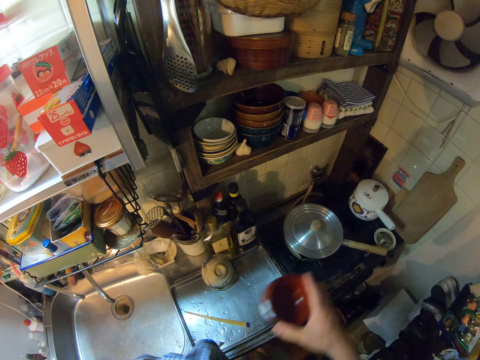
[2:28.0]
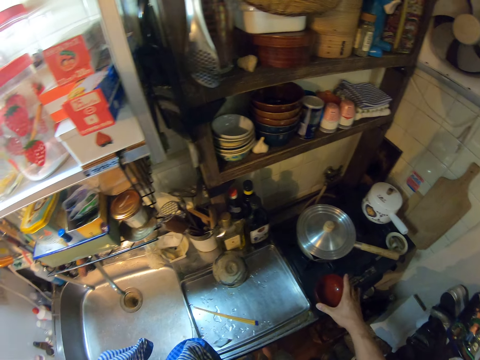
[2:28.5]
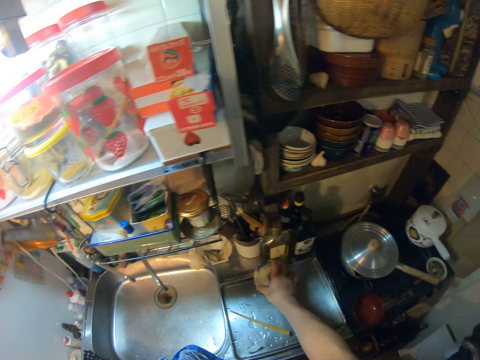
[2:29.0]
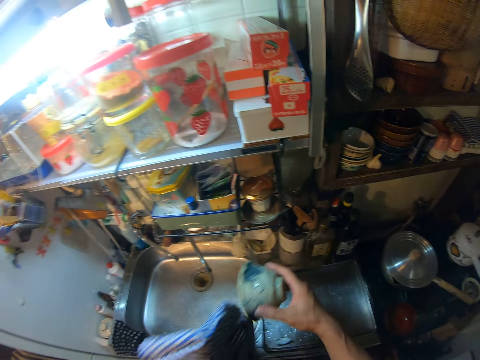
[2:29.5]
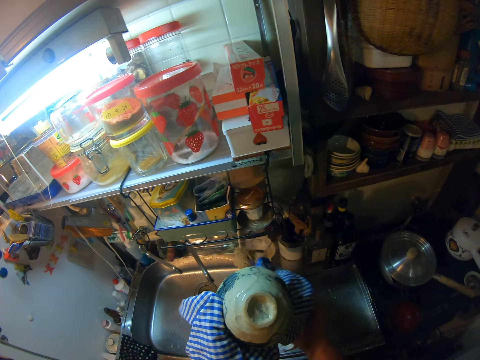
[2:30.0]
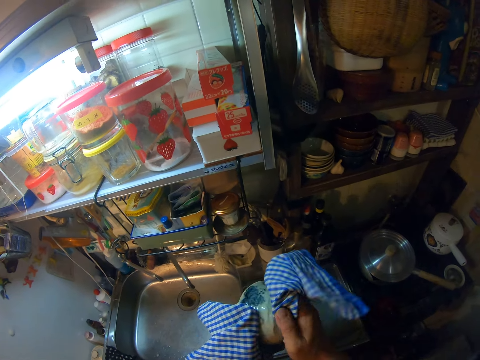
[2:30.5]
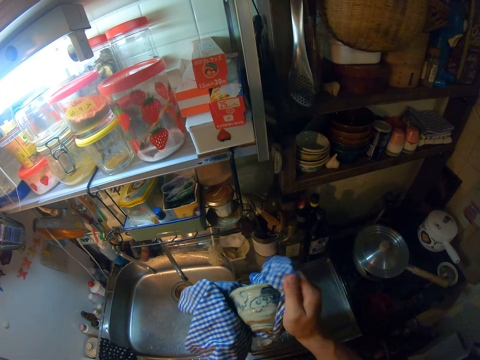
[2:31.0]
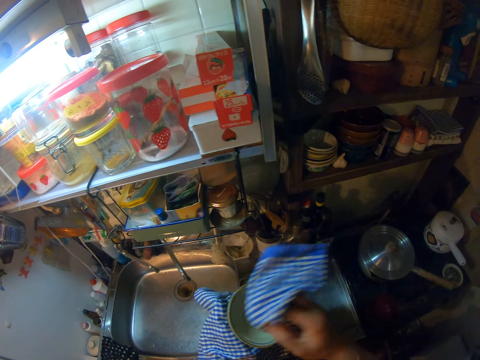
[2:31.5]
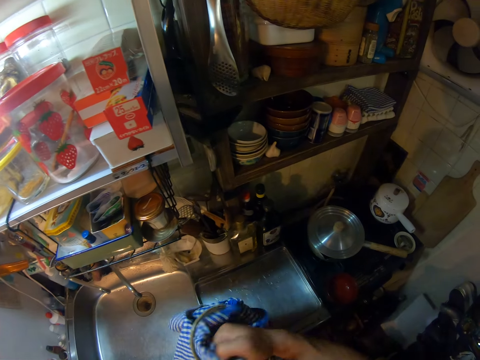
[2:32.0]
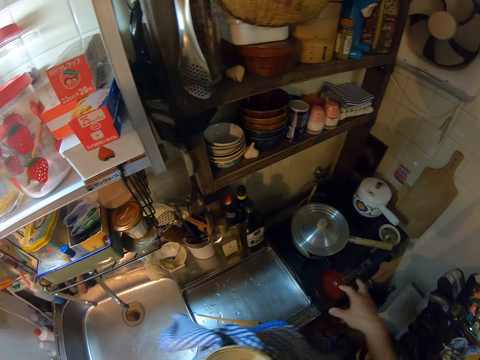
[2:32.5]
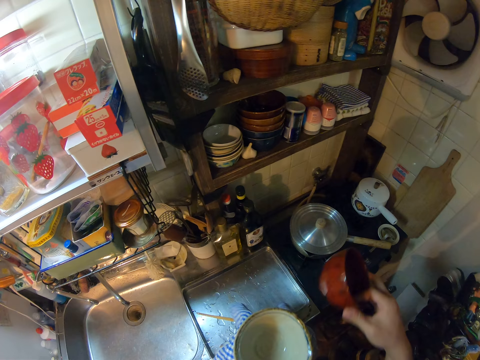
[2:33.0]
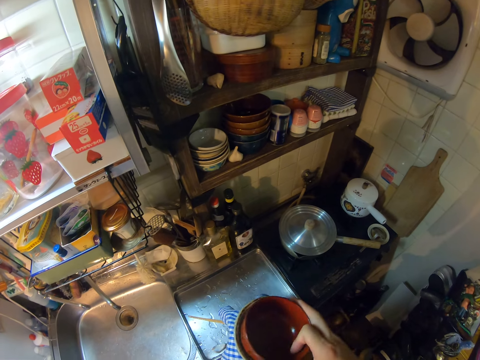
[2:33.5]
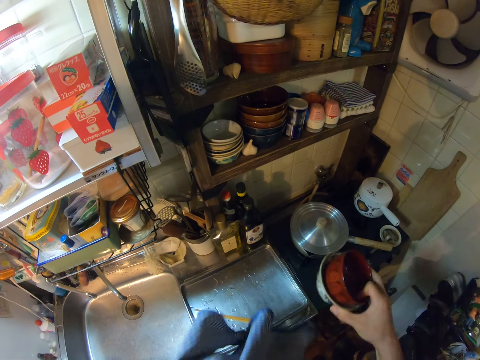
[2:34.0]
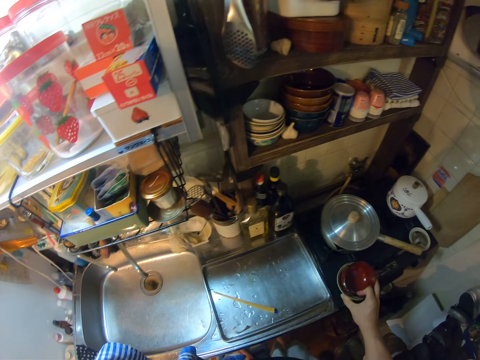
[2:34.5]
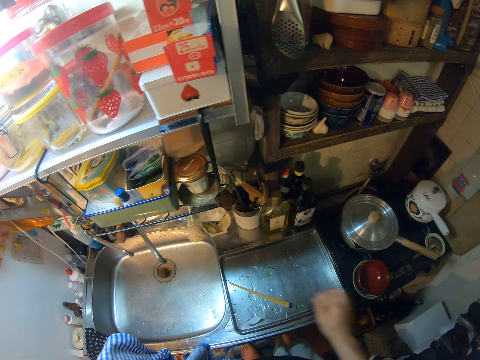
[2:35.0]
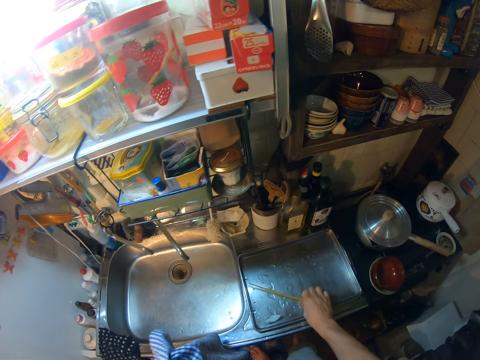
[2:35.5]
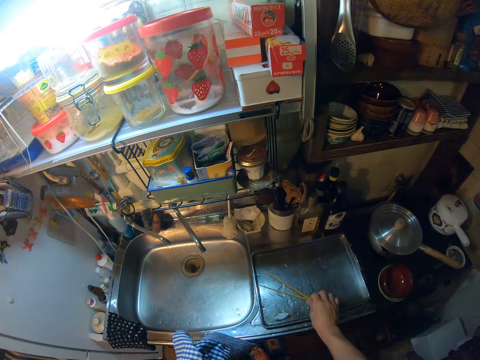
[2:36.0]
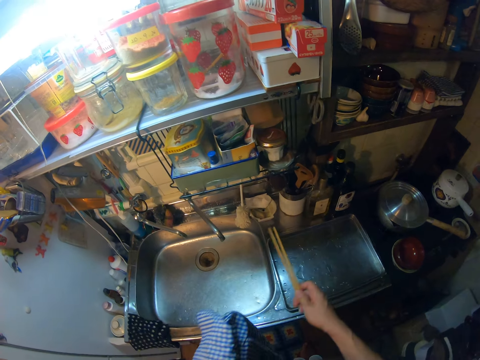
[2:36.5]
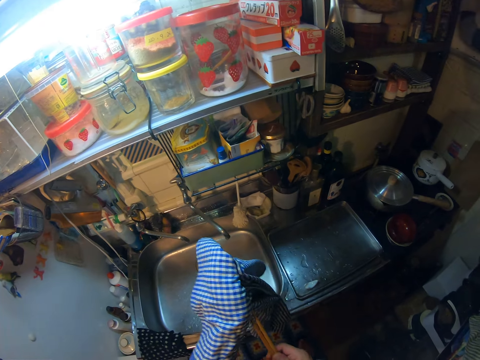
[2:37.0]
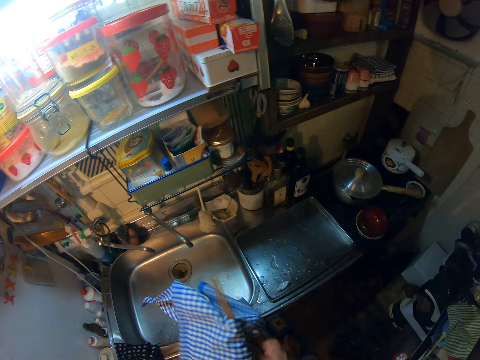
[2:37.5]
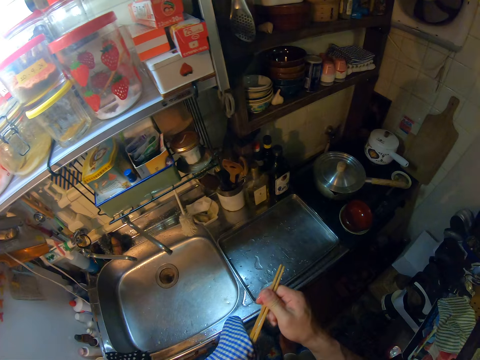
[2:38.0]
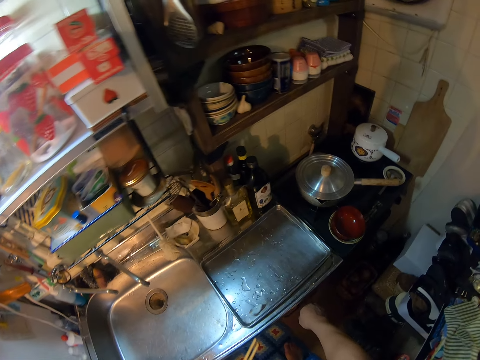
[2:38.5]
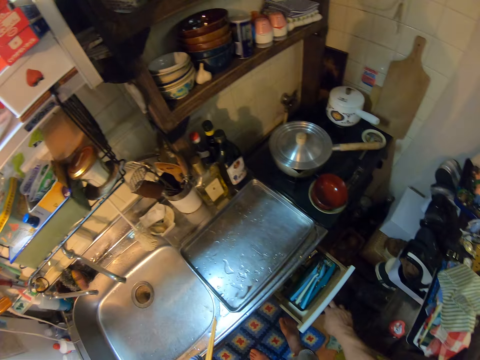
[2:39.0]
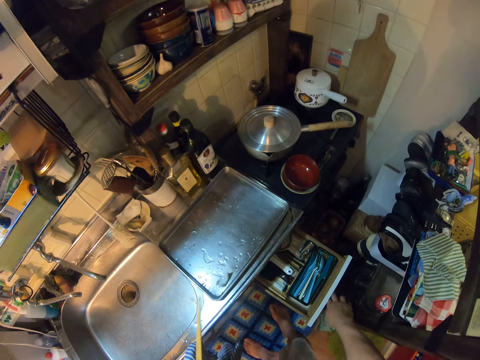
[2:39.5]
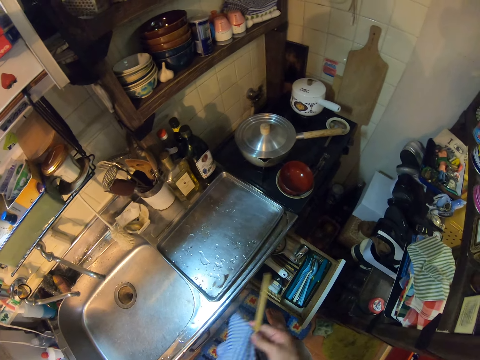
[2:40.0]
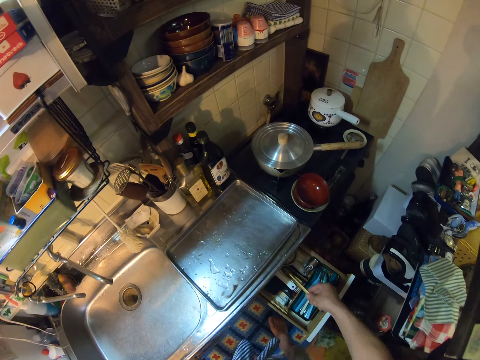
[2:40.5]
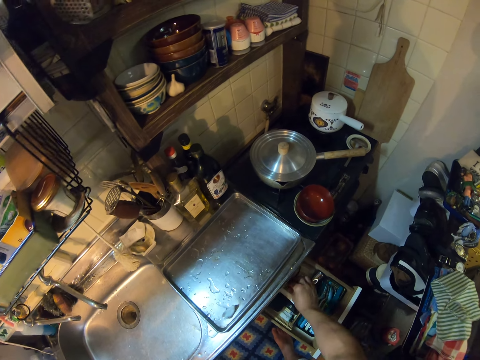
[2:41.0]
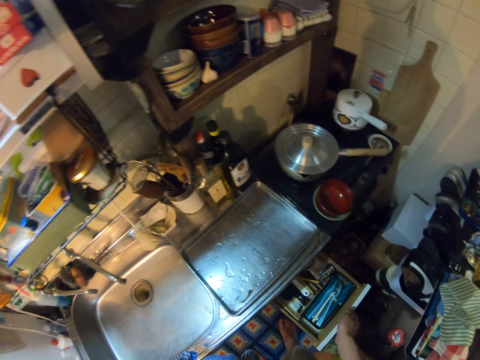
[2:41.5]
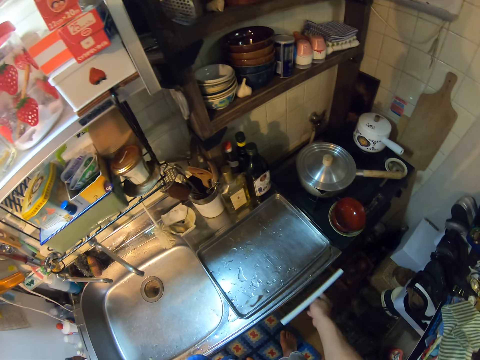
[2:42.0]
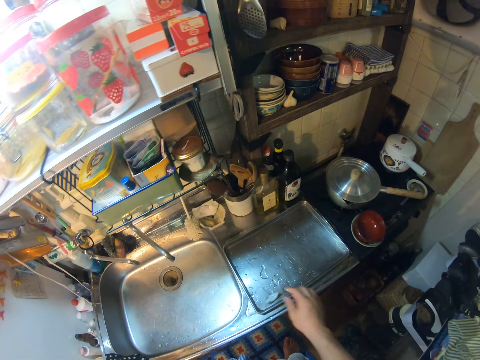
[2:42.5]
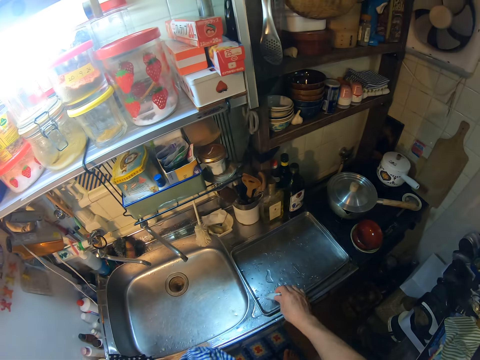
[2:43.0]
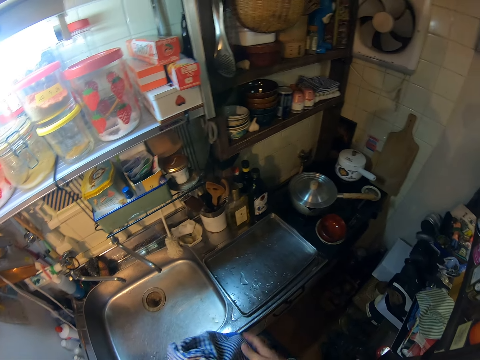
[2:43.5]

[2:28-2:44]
The camera wearer holds the bowl. He drops the plate on the countertop with his right hand. He picks up a plate on the countertop with his right hand. He cleans the plate with the napkin. He dries the bowl. He picks up a plate on the countertop with his right hand and drops the plate inside another plate. He drops the plates on the countertop with his right hand. He picks up the chopsticks with his right hand. He picks up the chopsticks with the napkin. He dries the chopsticks. He opens a drawer with his right hand. He drops the chopsticks in the drawer. He closes the drawer with his right hand. He picks up the chopstick rest with his right hand.

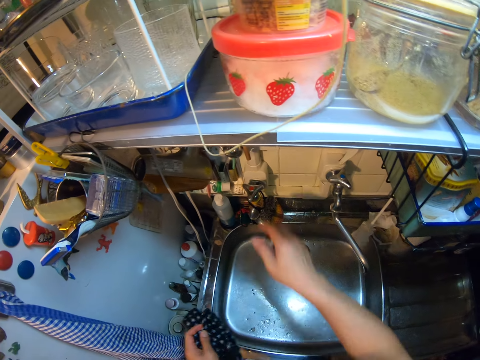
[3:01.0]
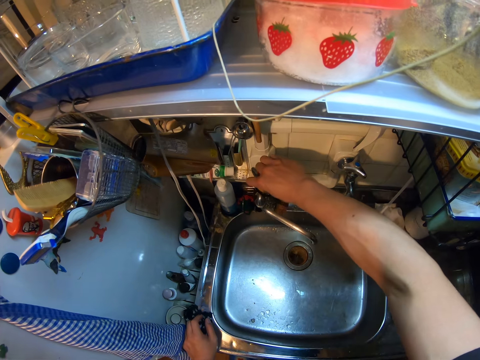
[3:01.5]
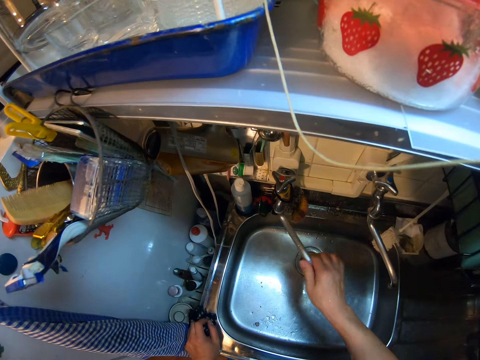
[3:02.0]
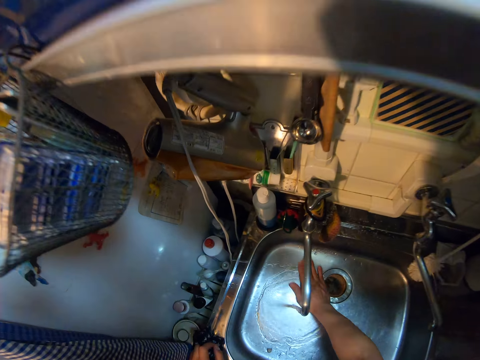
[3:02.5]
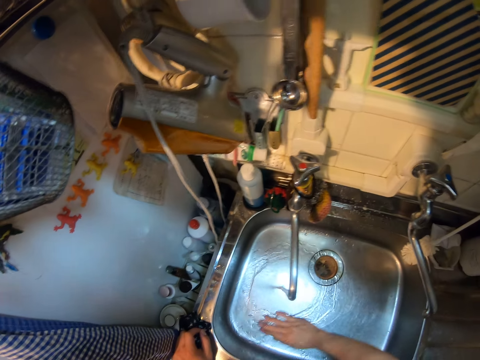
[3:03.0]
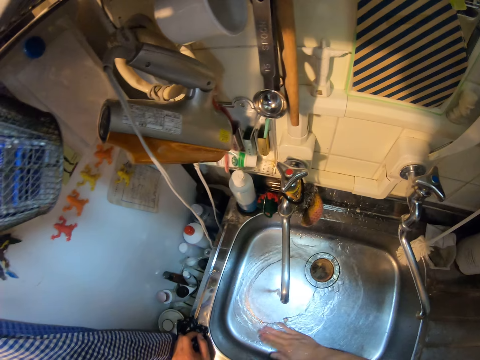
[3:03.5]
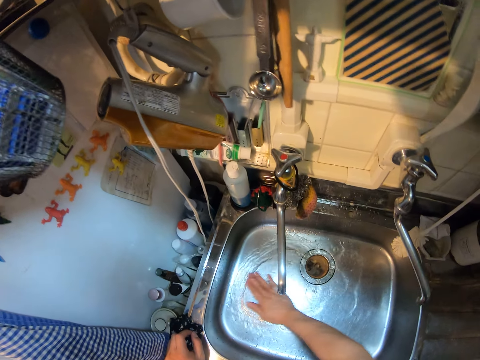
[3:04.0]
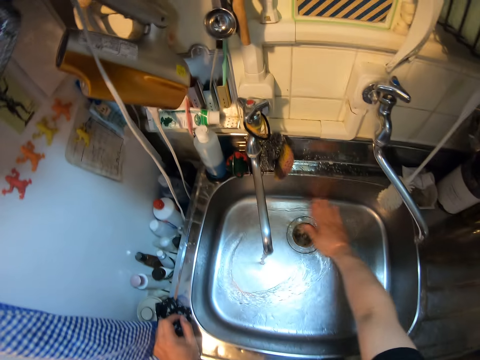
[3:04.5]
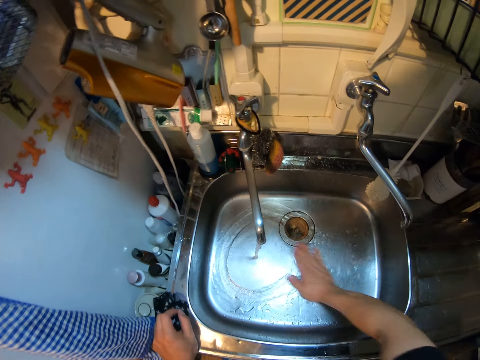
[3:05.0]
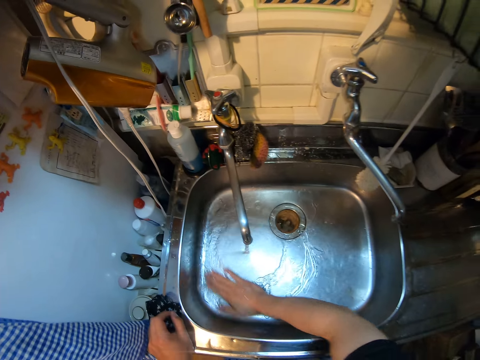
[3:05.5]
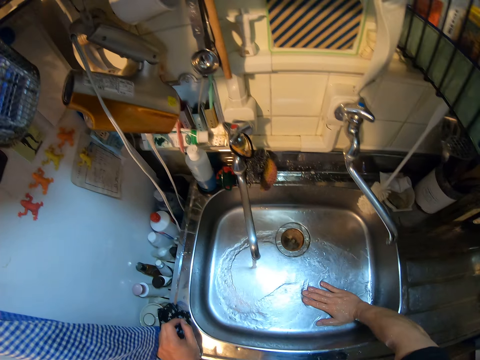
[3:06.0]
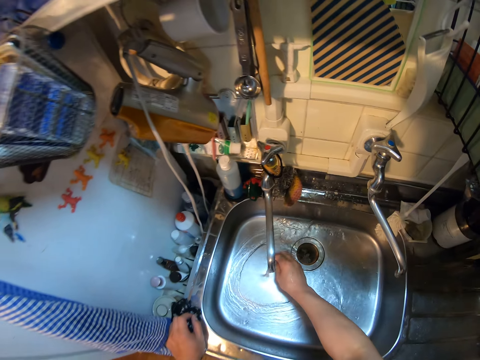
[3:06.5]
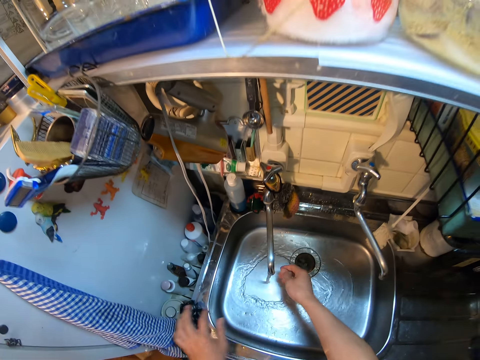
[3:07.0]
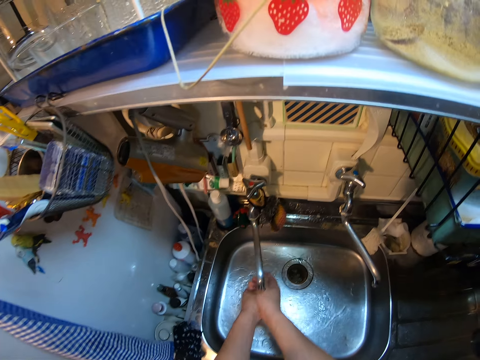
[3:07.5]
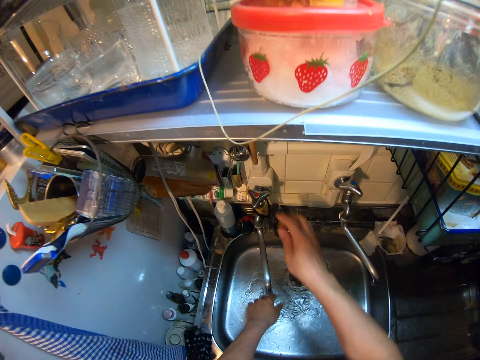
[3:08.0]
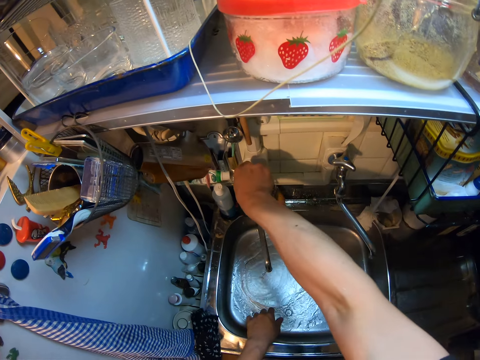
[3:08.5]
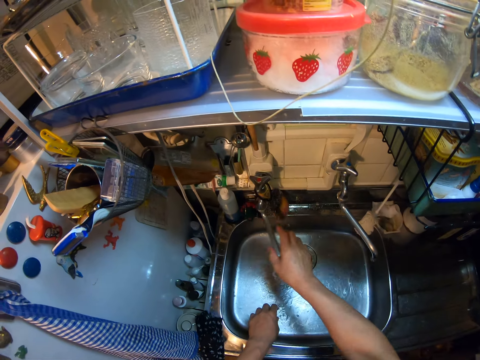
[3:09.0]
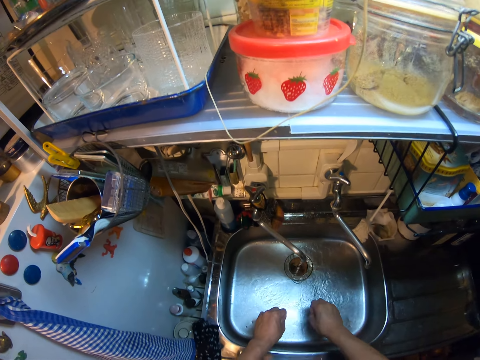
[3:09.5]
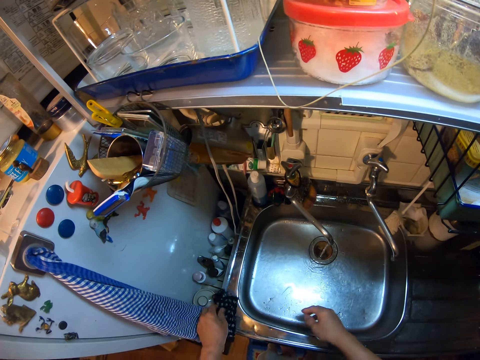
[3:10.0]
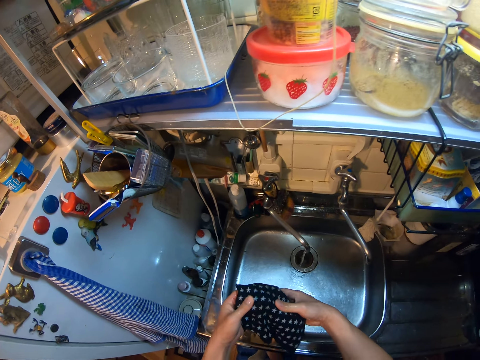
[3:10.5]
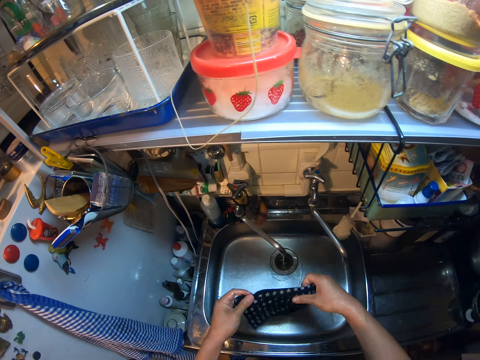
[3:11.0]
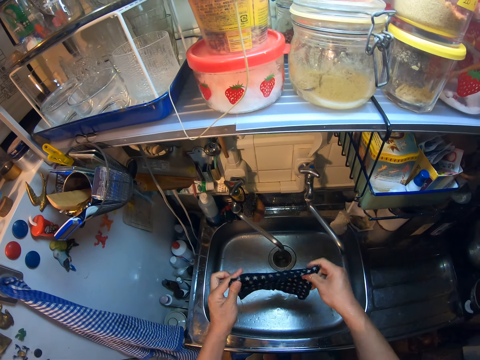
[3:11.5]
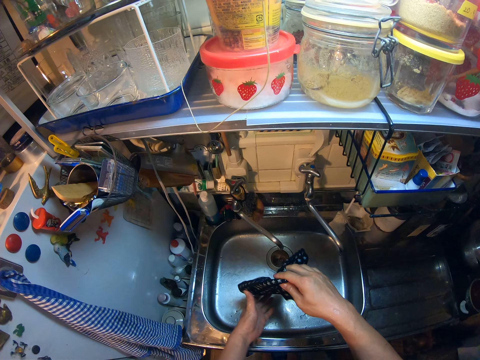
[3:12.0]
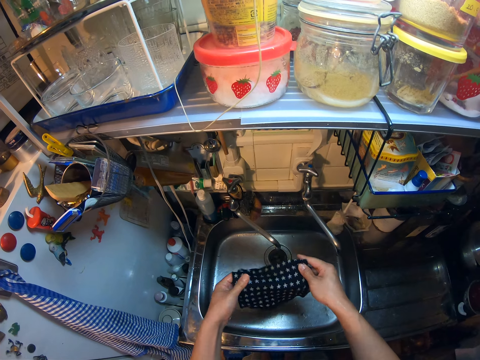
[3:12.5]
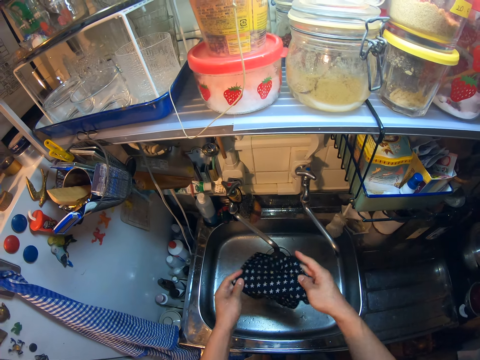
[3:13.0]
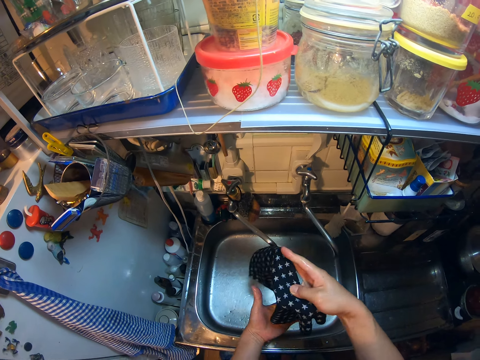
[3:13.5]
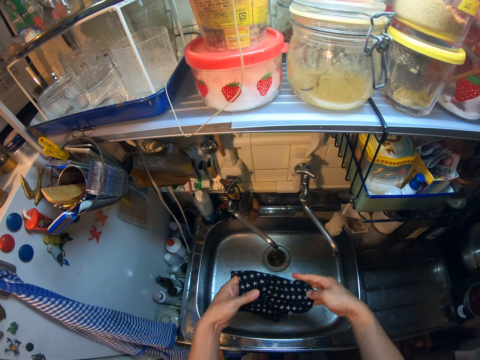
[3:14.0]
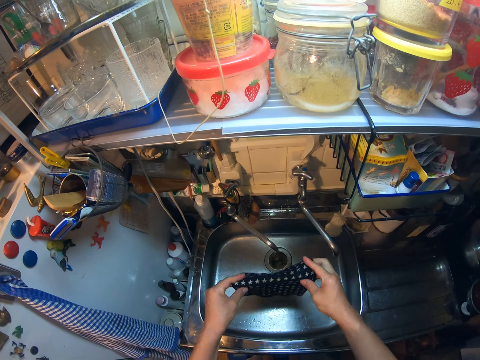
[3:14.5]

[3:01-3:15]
The camera wearer picks up the napkin or kitchen cloth with his right hand. He exchanges the kitchen cloth on his hands. He turns on the tap with his right hand. He moves the tap. He cleans the sink with his right hand. He rinses the sink basin. He washes his hands with water from the tap. He turns off the tap with his right hand. He moves the tap. He removes water from his hand. He picks up the cloth on the counter with his left hand. He adjusts the cloth with both hands. He holds the kitchen cloth. He folds the kitchen cloth.
